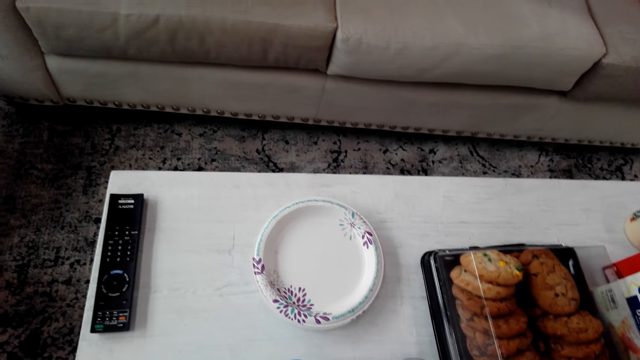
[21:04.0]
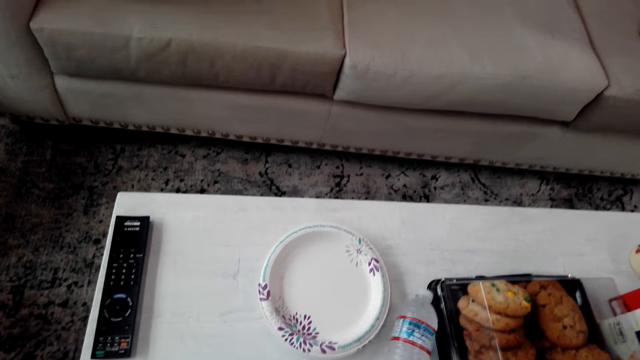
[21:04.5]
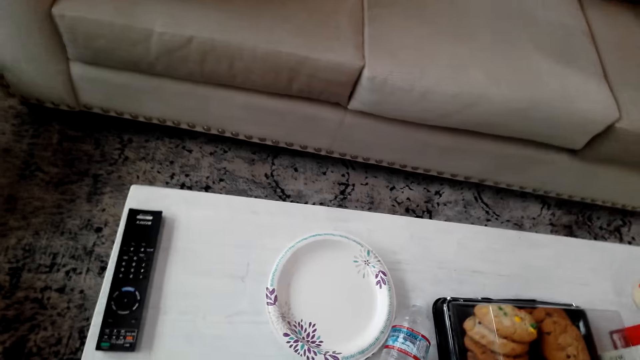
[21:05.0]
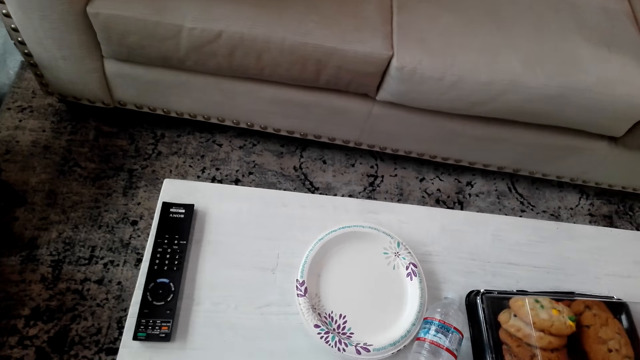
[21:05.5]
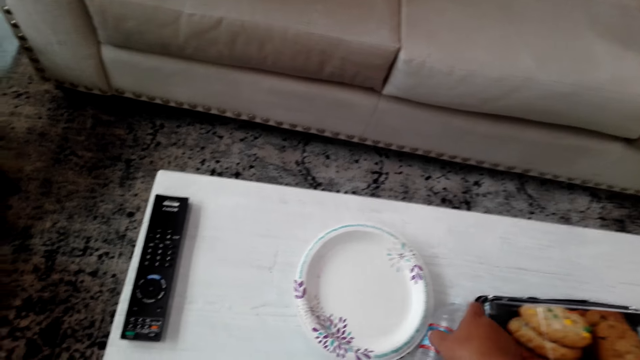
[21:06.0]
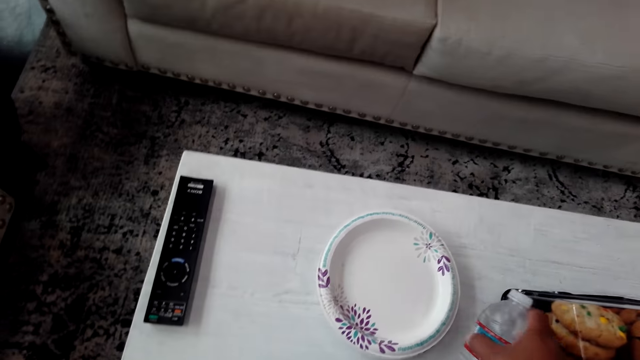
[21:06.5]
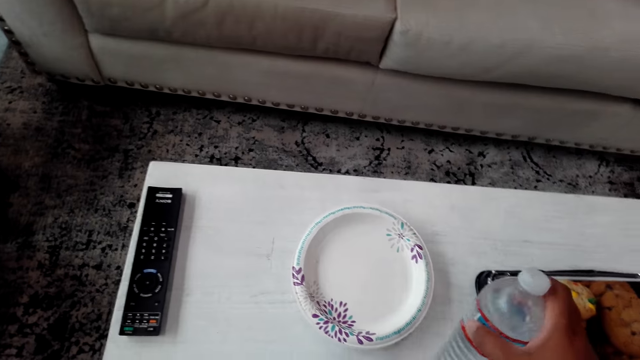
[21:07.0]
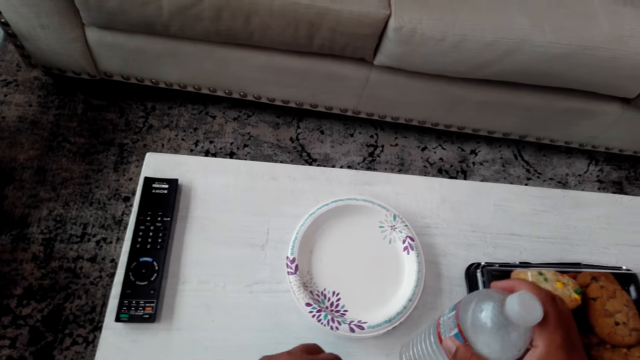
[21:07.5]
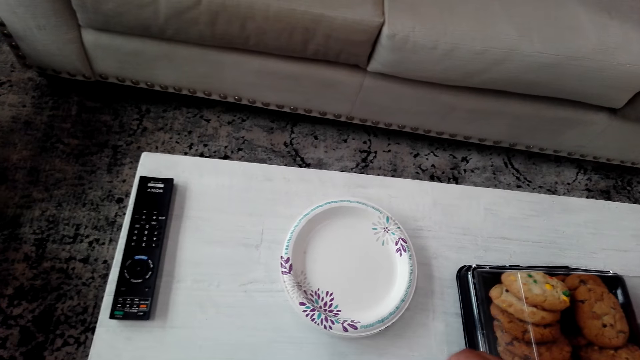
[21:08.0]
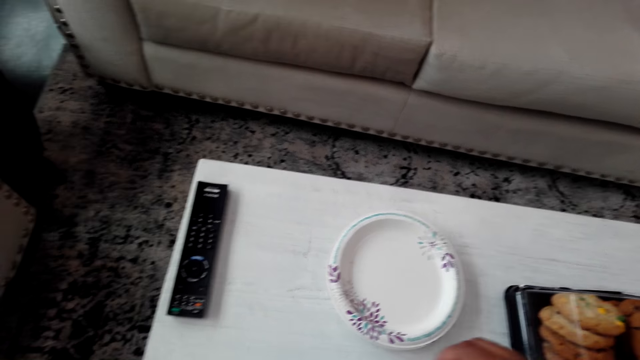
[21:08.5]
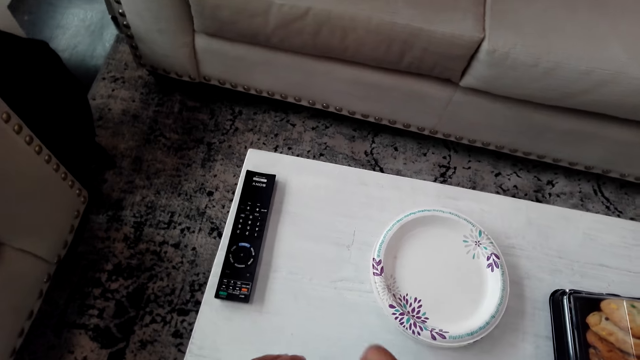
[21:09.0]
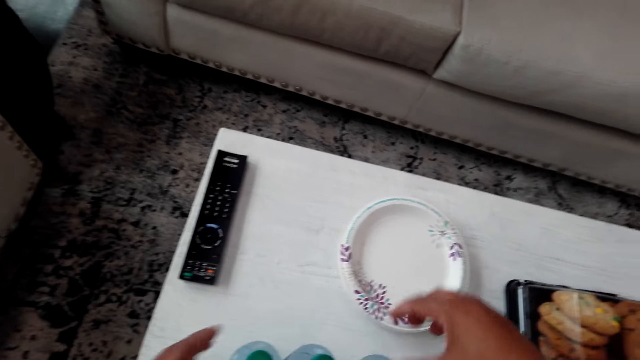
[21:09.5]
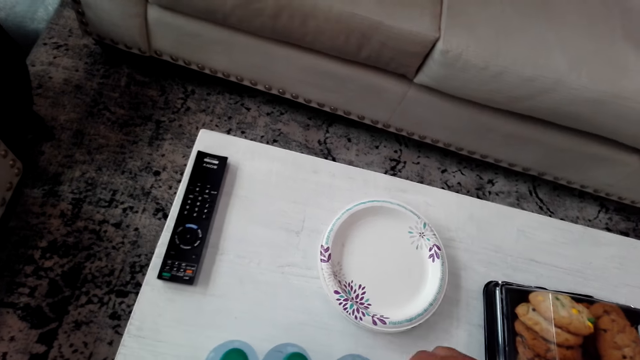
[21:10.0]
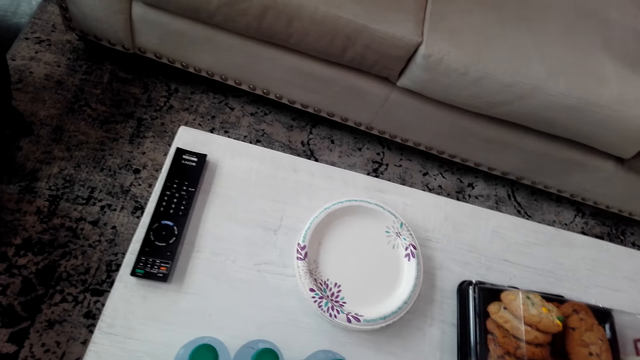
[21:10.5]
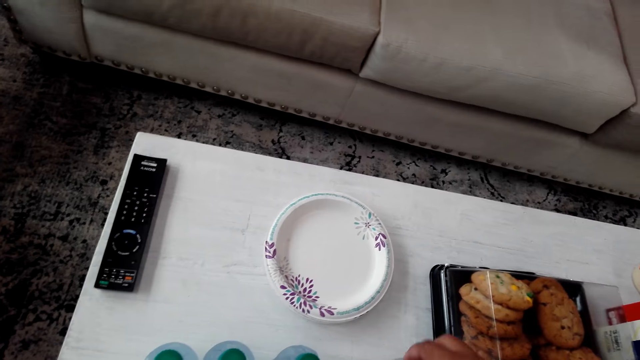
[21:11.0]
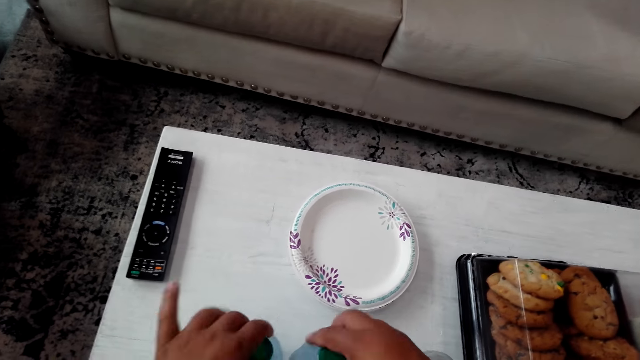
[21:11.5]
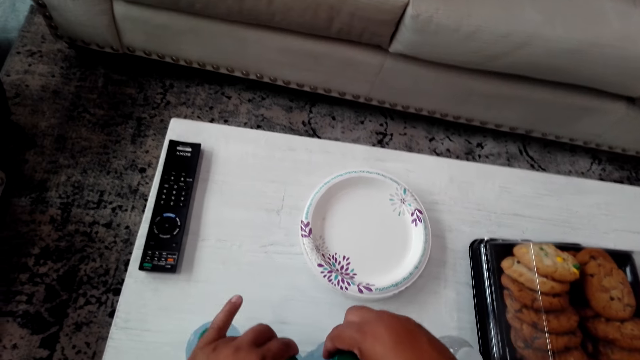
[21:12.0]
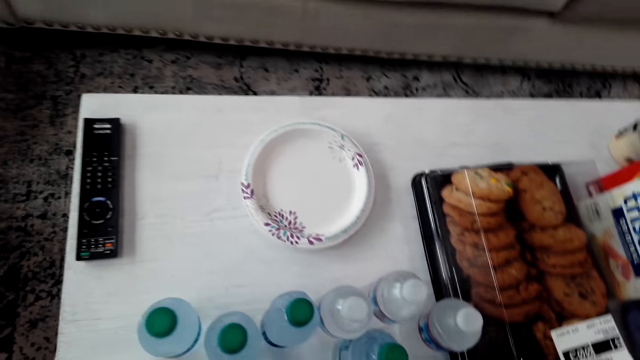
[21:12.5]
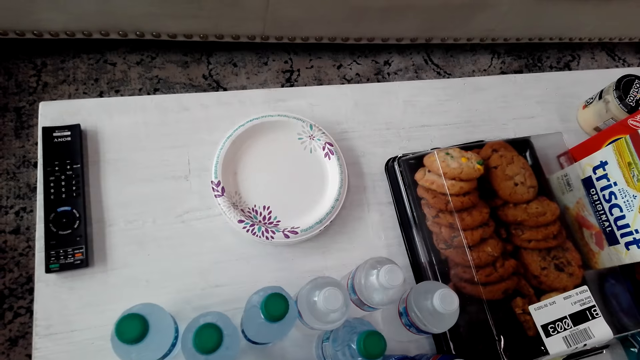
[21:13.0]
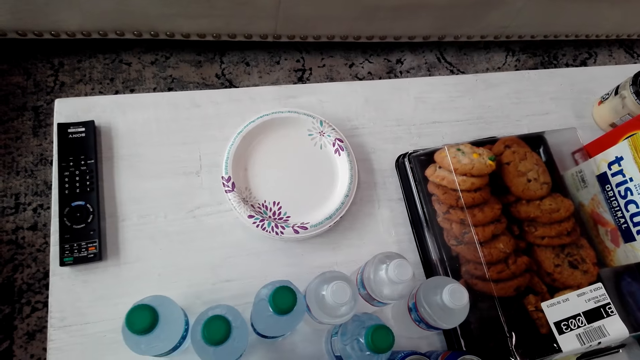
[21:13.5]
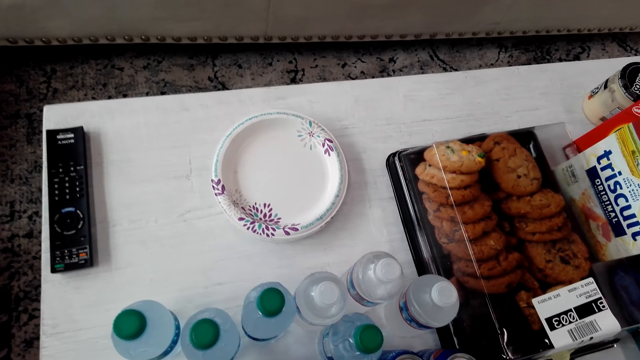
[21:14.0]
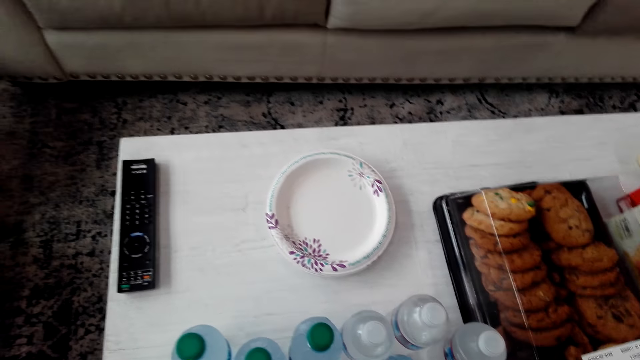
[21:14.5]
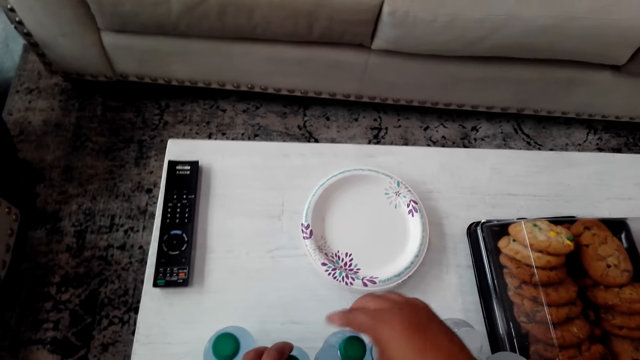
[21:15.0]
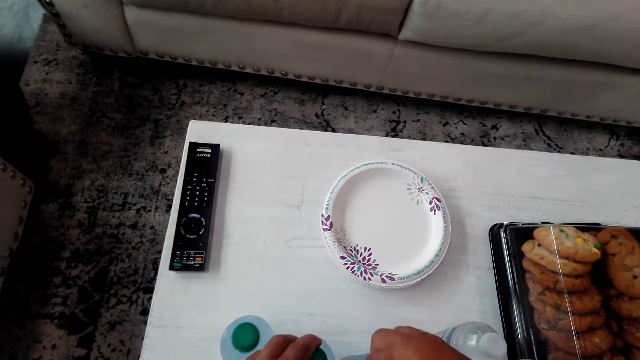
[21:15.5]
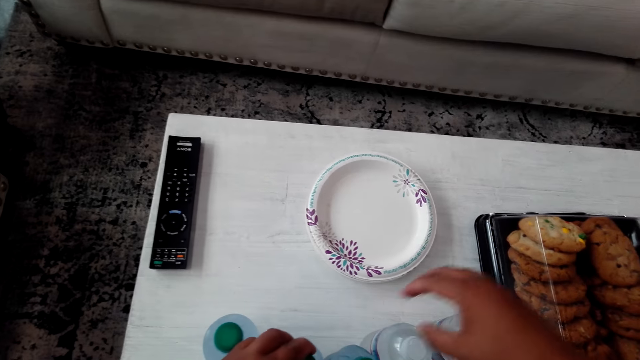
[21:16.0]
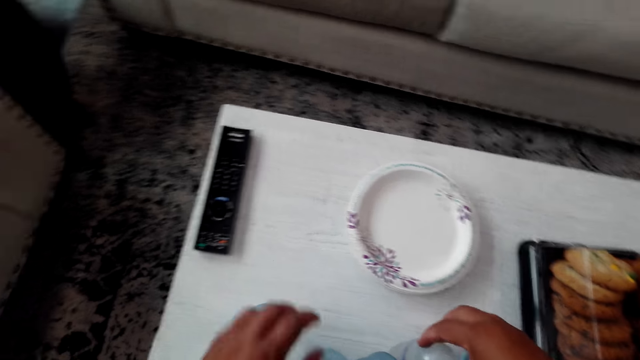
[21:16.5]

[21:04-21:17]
The camera wearer moves the water bottles on the table. They pick a water bottle. They pick the water bottle again. They arrange the bottles.

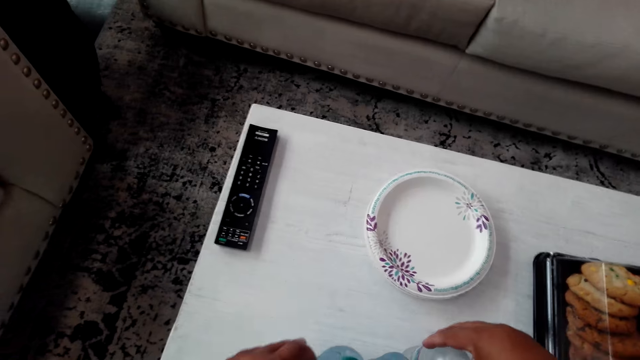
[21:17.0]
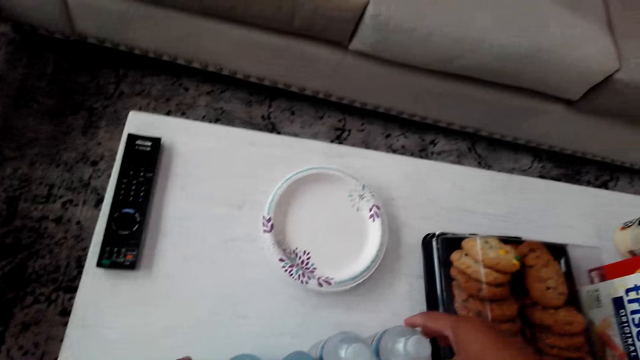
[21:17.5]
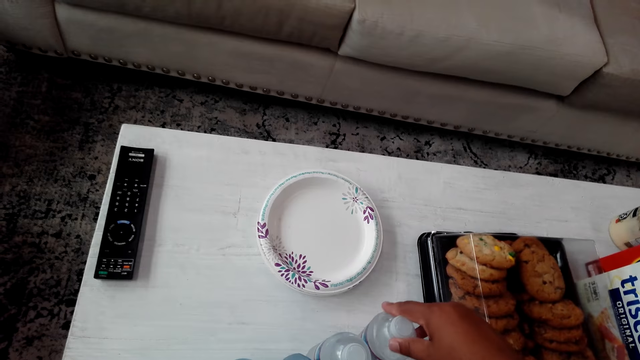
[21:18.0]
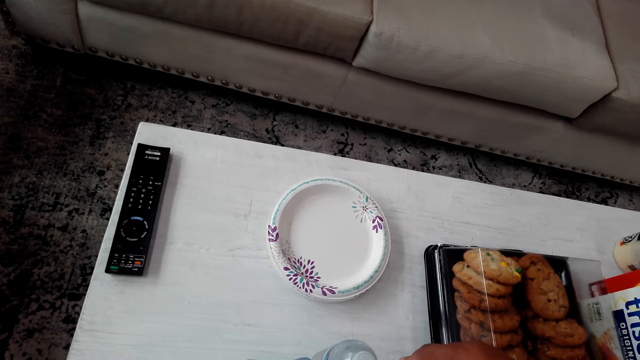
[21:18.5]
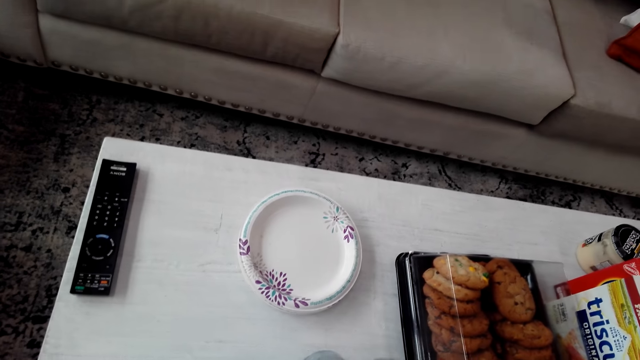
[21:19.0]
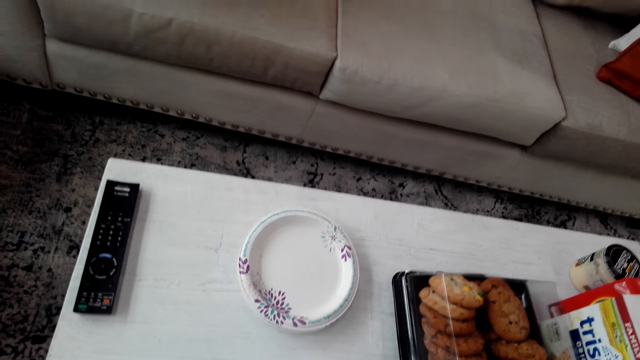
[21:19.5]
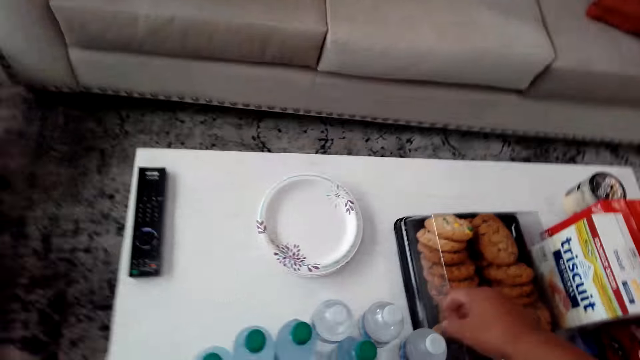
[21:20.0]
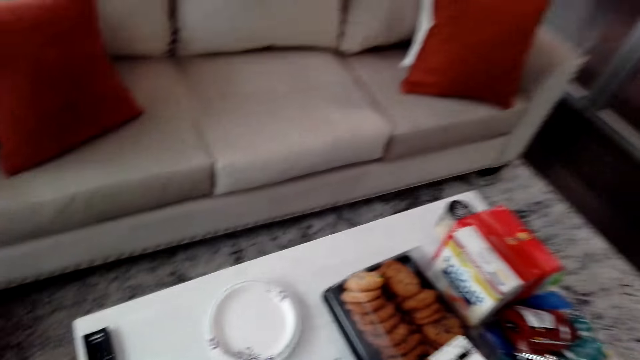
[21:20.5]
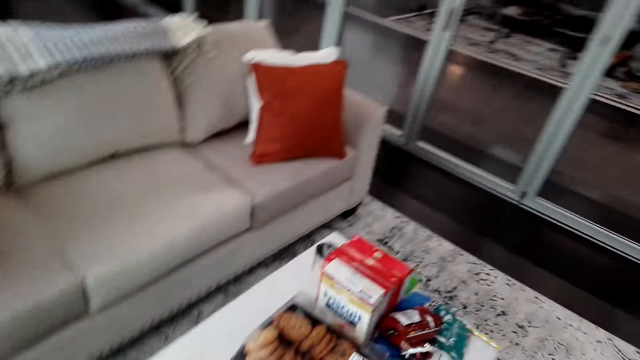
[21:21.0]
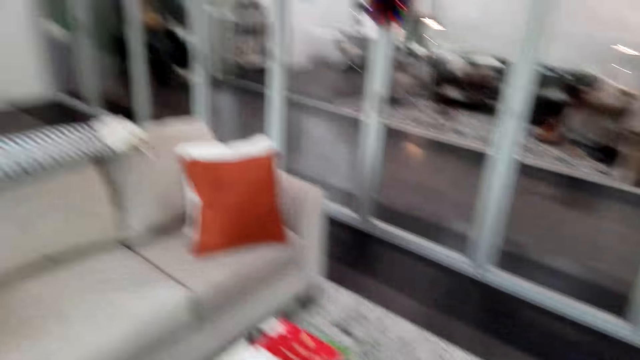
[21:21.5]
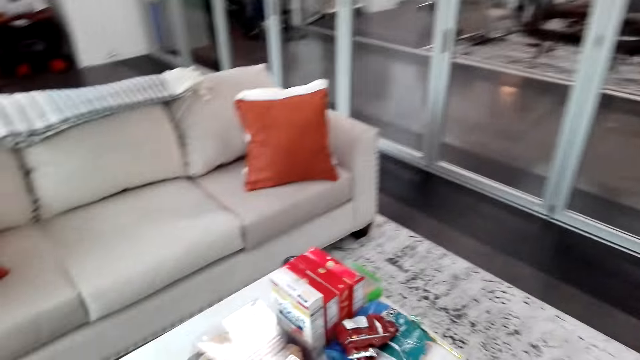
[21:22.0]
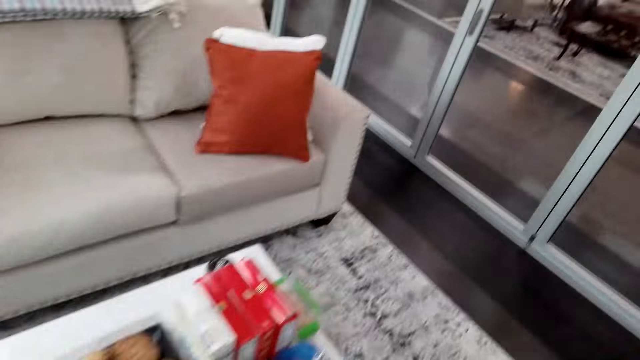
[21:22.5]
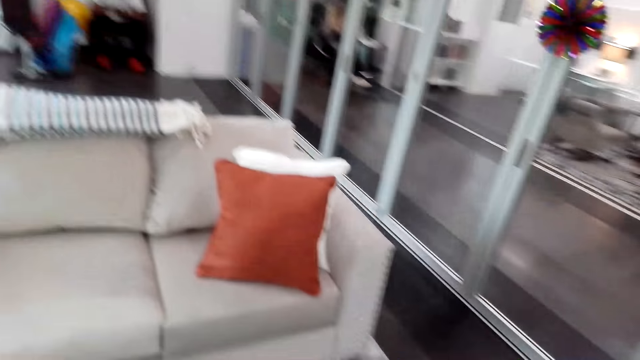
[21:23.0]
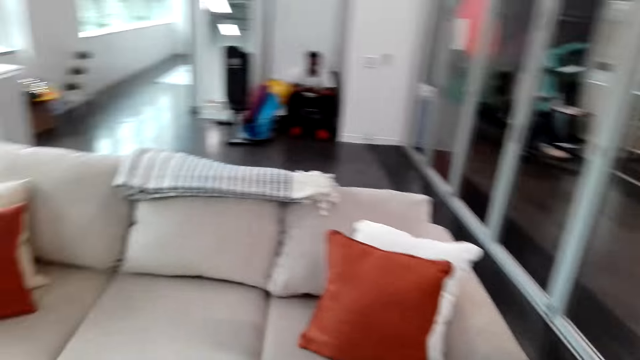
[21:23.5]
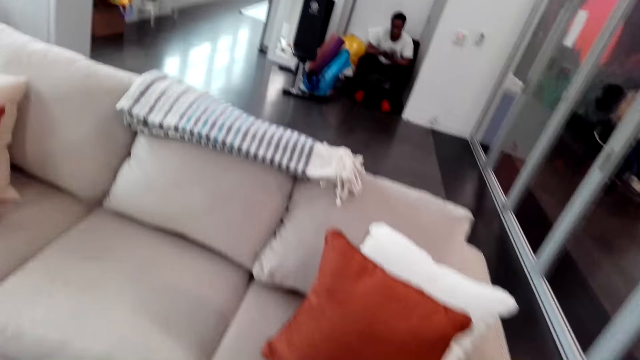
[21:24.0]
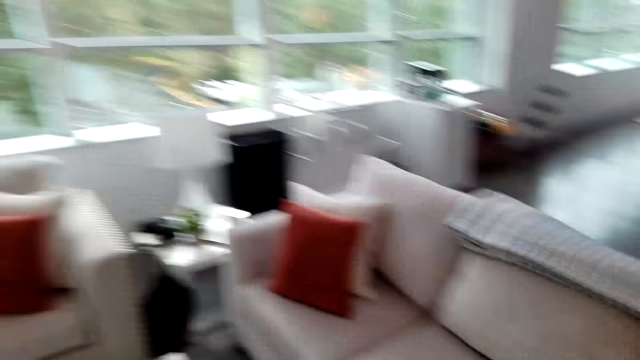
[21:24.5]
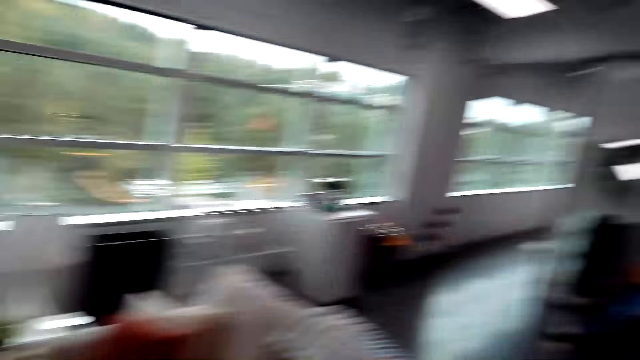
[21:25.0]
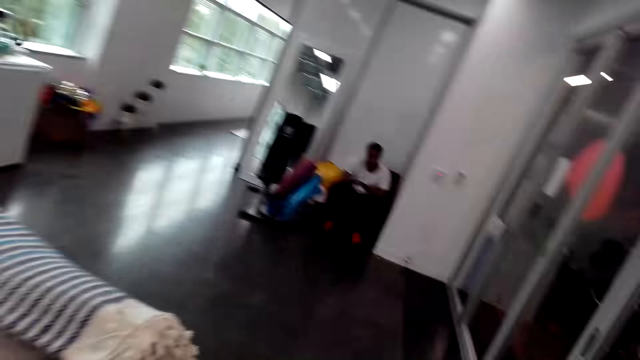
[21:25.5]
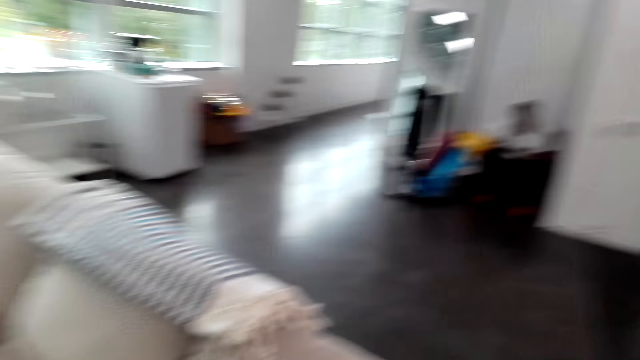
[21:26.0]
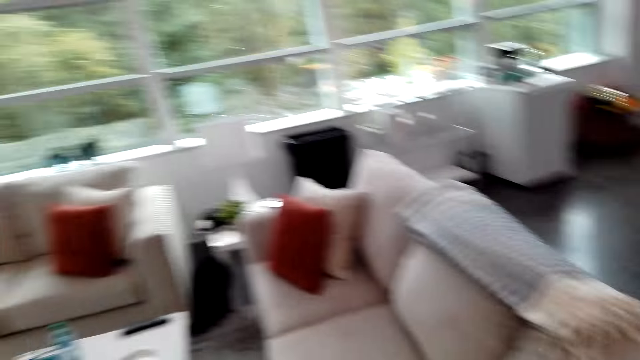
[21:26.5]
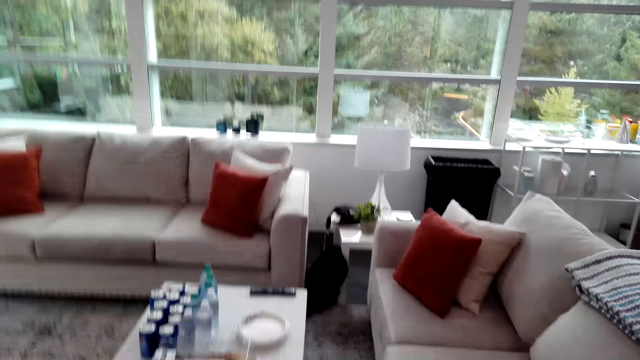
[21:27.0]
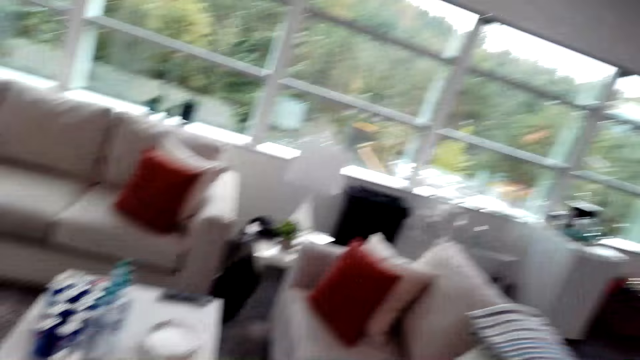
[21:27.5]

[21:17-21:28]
The camera wearer looks around the house. They walk around the house.
